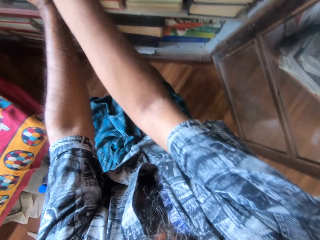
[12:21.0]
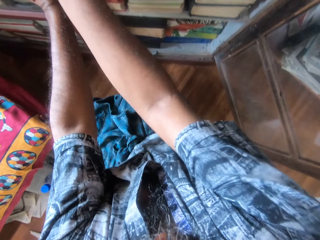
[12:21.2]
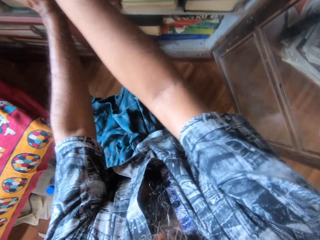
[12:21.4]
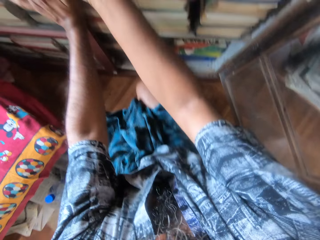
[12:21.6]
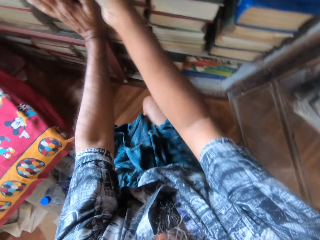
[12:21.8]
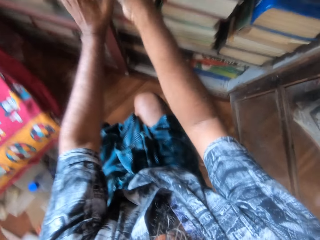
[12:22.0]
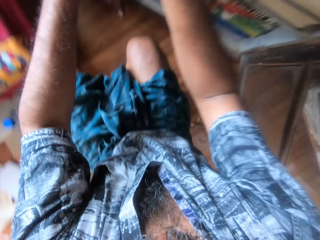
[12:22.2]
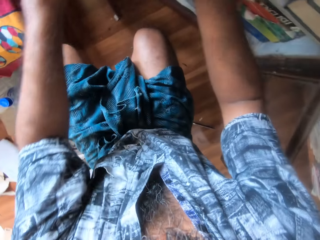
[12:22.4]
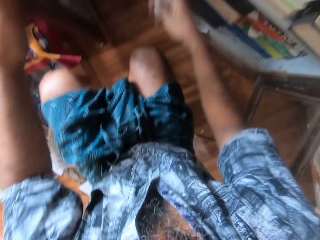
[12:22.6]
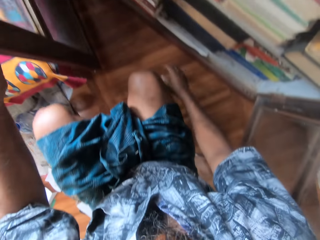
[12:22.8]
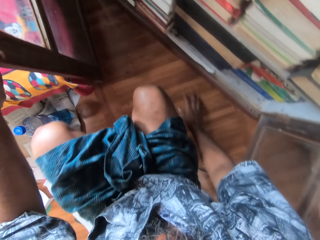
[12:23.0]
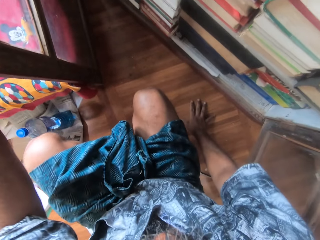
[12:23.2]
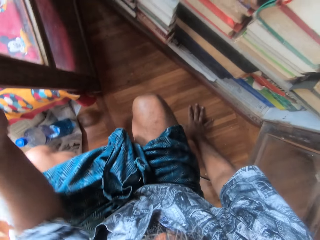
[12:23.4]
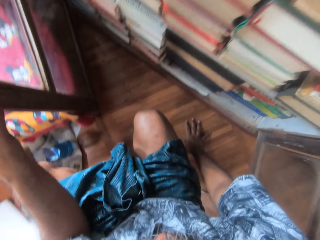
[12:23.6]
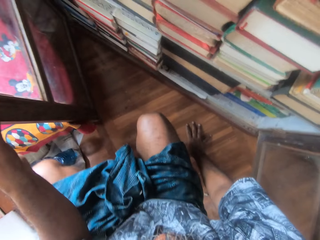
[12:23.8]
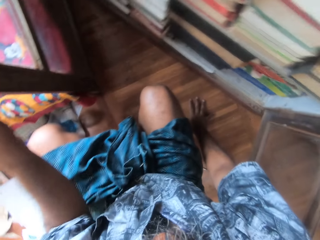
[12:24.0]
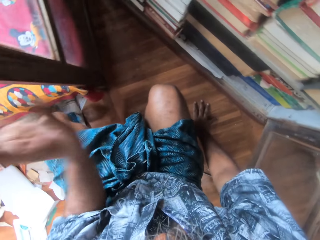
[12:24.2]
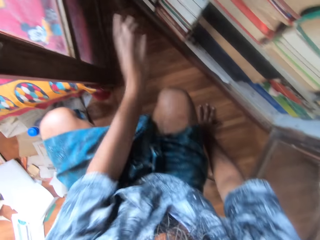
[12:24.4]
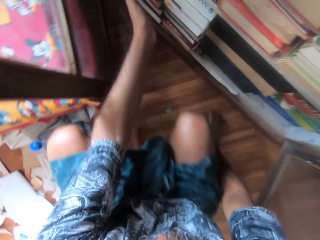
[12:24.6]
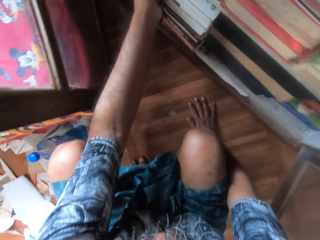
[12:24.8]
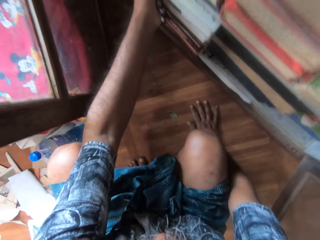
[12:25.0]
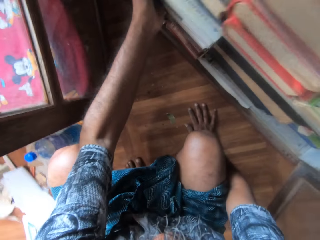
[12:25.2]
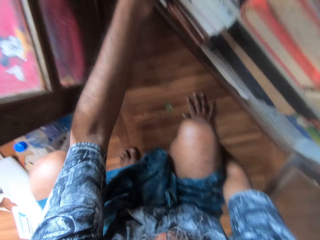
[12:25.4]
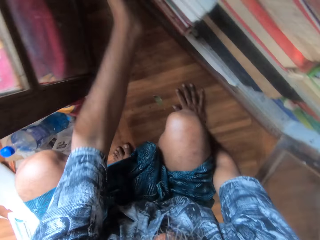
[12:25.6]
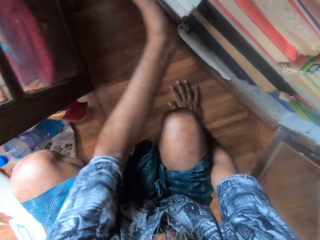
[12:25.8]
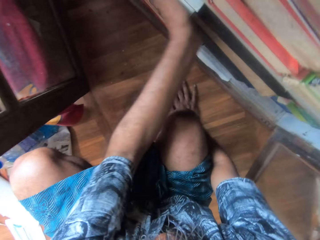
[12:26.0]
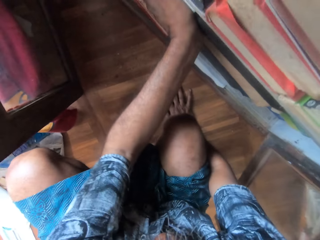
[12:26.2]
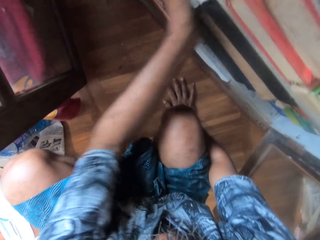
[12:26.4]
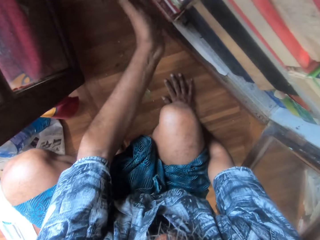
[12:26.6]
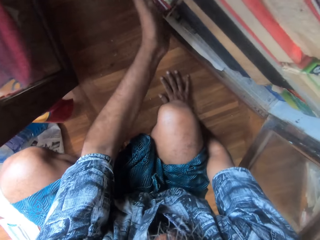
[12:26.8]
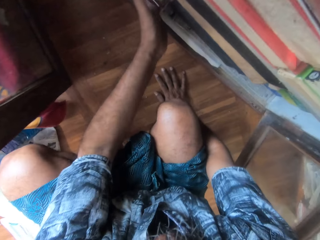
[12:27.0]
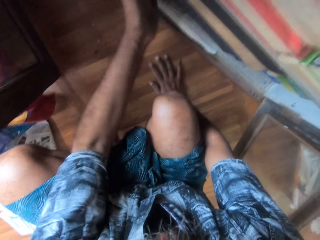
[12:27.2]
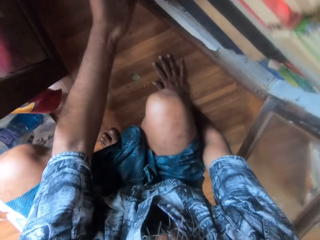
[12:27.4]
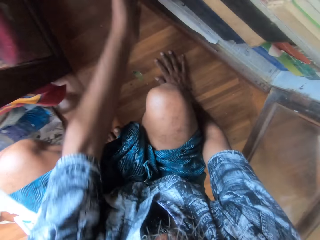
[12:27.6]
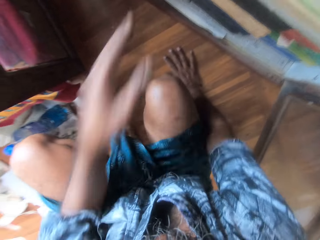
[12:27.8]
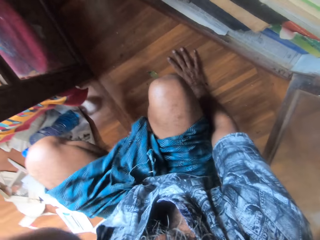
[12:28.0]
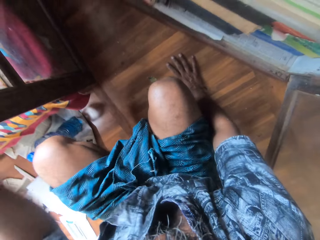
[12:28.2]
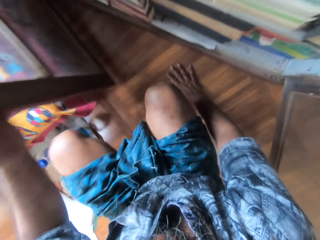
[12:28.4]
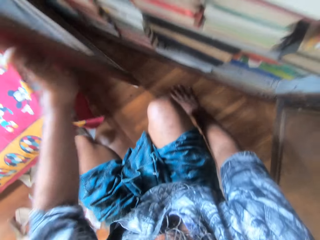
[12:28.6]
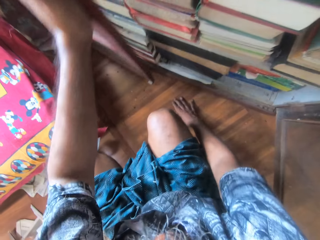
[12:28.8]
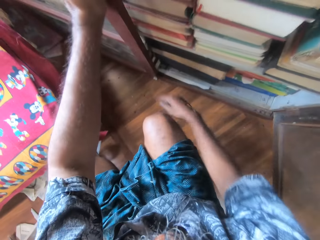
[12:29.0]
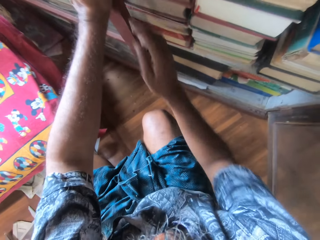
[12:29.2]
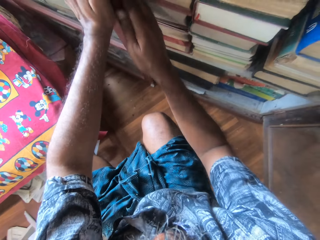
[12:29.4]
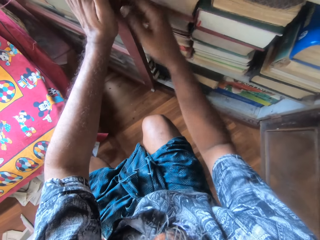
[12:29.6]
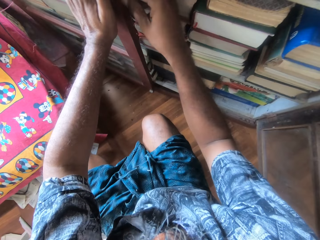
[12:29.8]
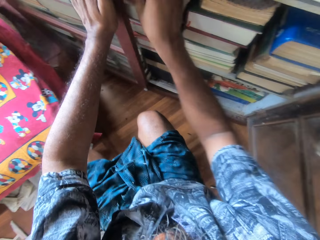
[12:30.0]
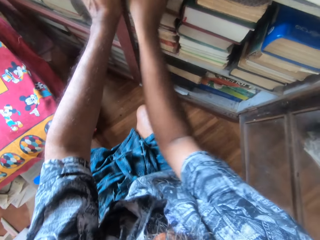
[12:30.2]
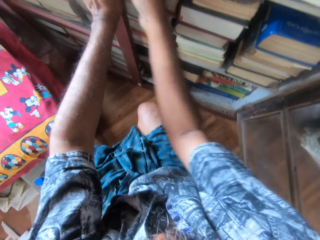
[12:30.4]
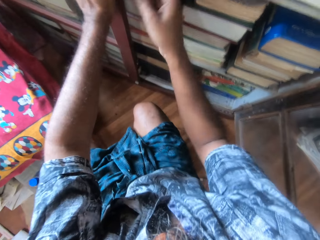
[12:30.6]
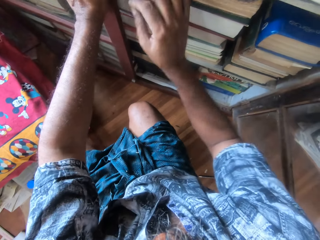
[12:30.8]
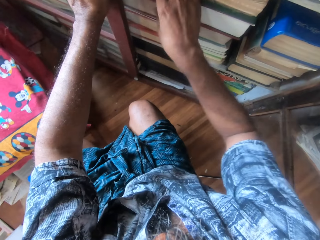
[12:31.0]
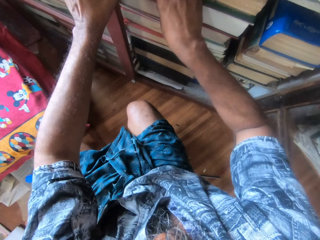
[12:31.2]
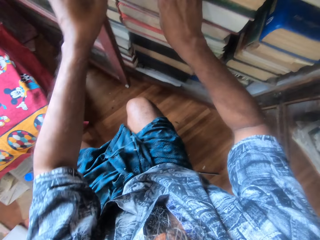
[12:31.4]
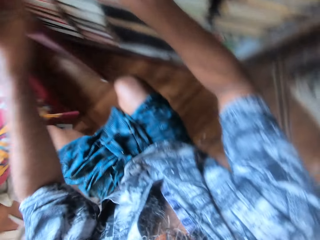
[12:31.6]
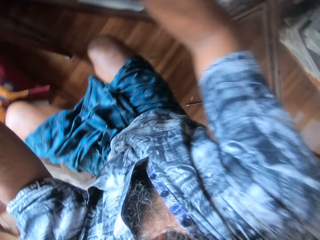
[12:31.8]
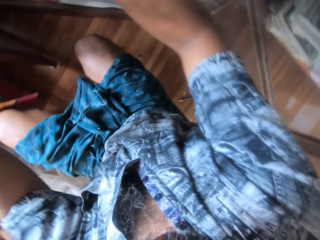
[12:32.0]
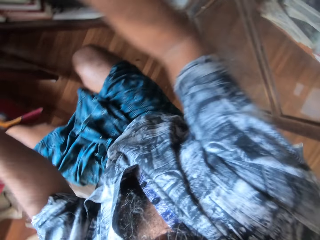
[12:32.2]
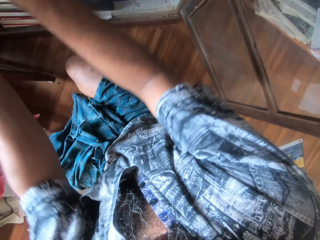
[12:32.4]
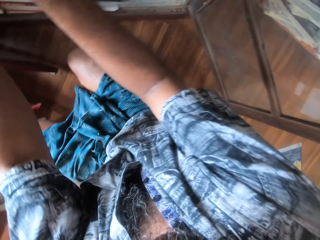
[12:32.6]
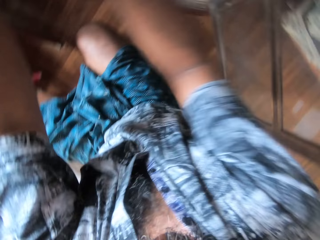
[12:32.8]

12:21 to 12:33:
The camera wearer opens the shelf door with his left hand. He adjusts some books in the shelf with his left hand. He pushes the books. He closes the door on the shelf with his left hand. He locks the shelf door. He pushes a button on the shelf's door with his right hand. He opens the shelf door with his left hand. He adjusts the books in the shelf with his hands.

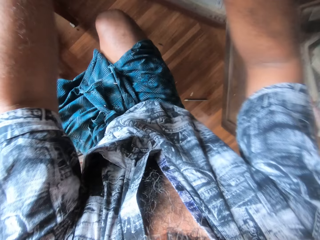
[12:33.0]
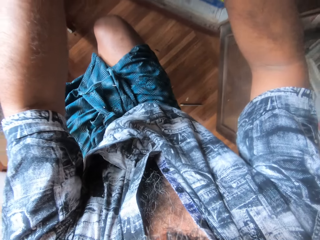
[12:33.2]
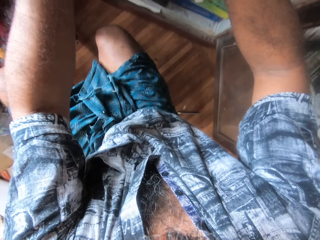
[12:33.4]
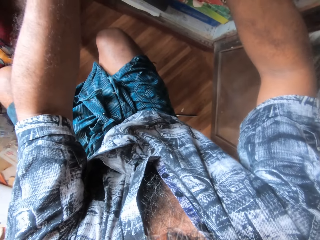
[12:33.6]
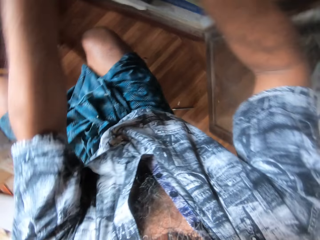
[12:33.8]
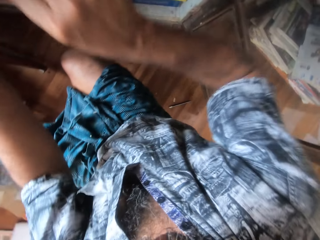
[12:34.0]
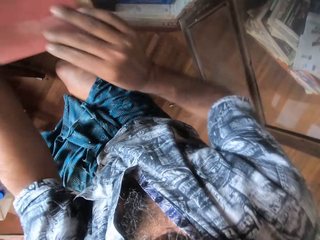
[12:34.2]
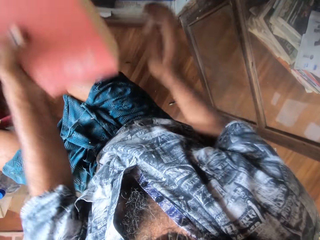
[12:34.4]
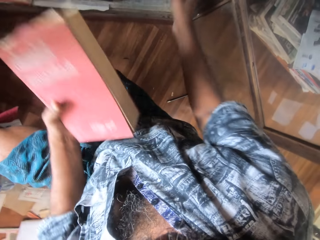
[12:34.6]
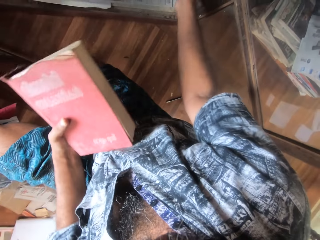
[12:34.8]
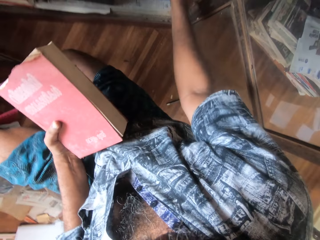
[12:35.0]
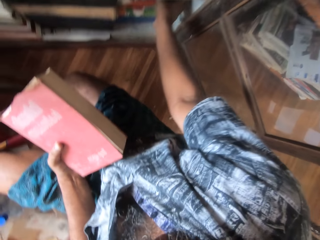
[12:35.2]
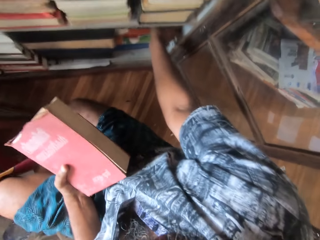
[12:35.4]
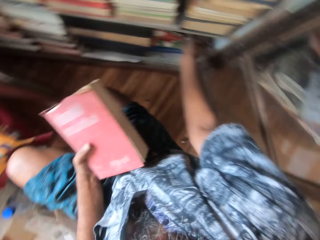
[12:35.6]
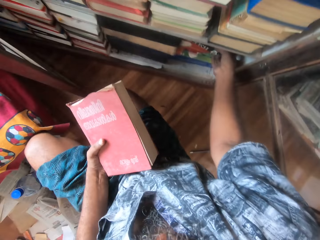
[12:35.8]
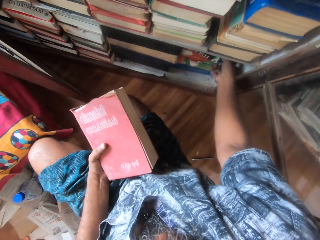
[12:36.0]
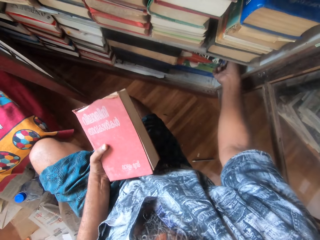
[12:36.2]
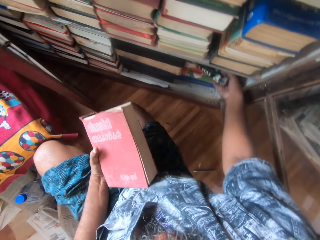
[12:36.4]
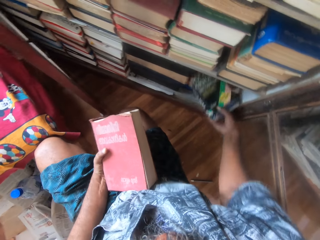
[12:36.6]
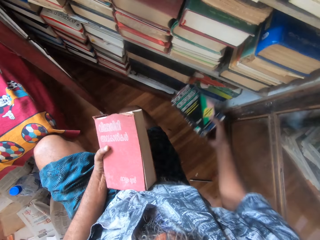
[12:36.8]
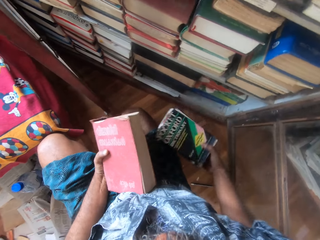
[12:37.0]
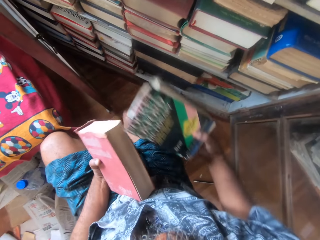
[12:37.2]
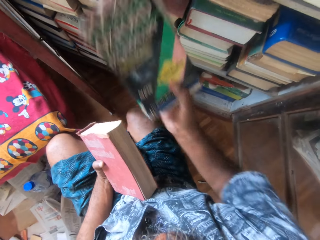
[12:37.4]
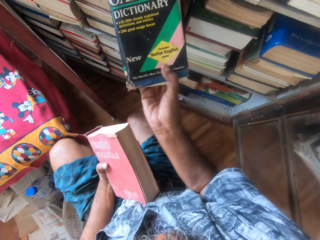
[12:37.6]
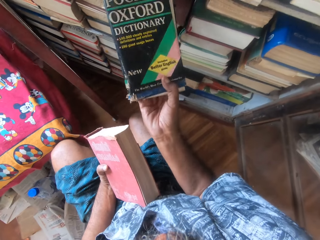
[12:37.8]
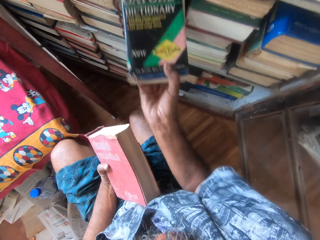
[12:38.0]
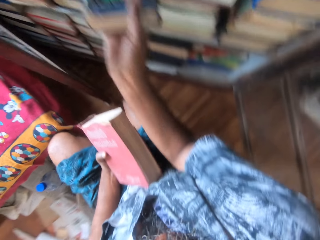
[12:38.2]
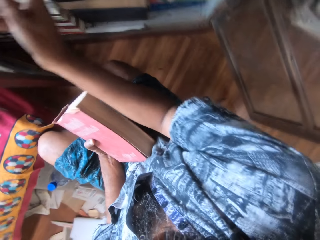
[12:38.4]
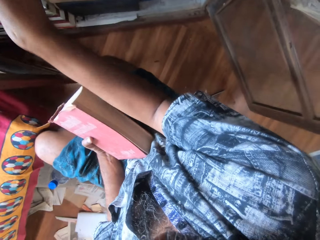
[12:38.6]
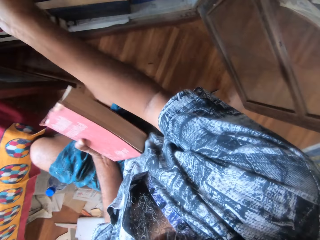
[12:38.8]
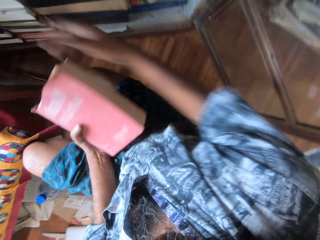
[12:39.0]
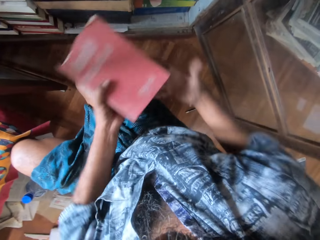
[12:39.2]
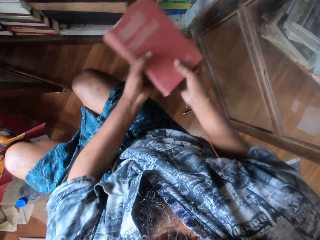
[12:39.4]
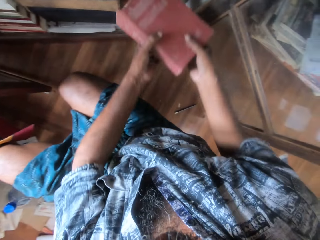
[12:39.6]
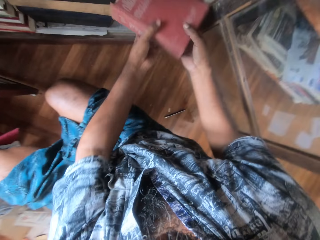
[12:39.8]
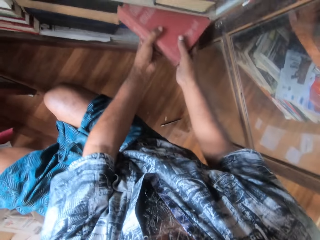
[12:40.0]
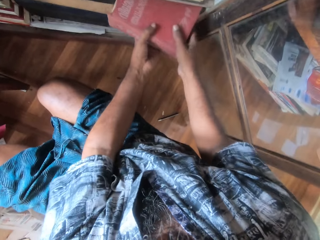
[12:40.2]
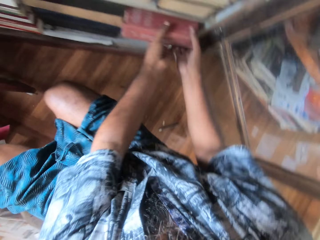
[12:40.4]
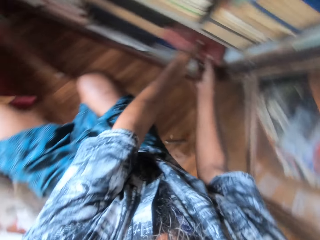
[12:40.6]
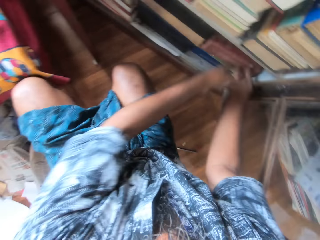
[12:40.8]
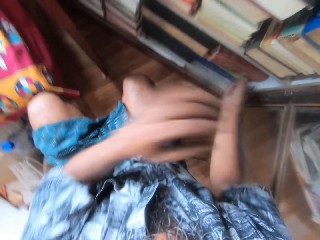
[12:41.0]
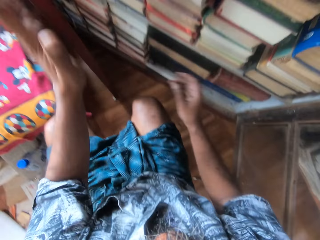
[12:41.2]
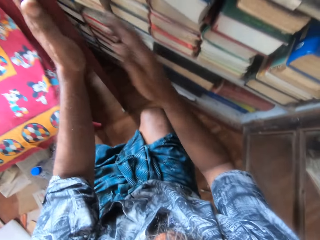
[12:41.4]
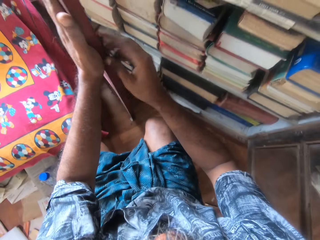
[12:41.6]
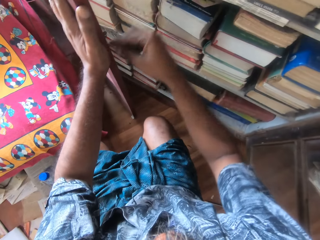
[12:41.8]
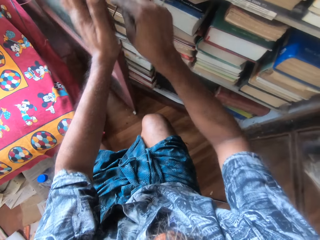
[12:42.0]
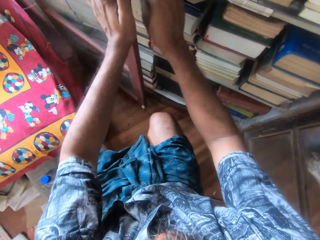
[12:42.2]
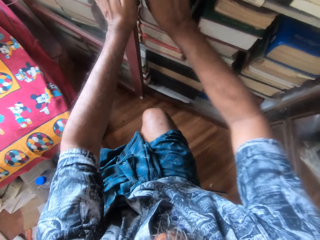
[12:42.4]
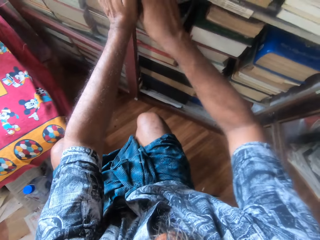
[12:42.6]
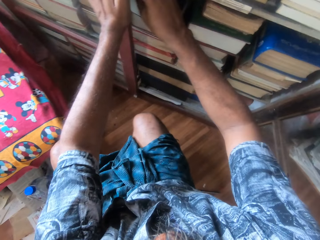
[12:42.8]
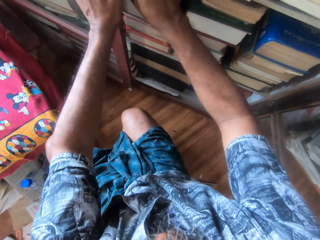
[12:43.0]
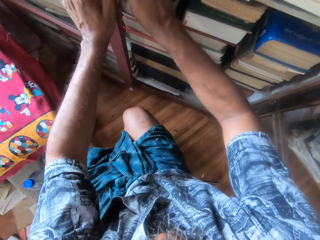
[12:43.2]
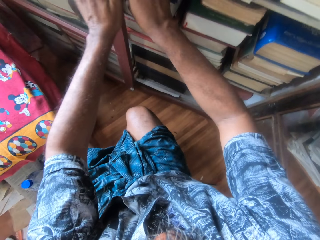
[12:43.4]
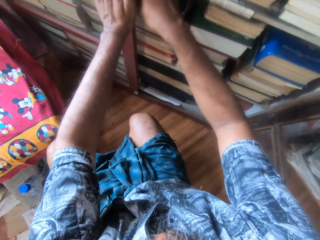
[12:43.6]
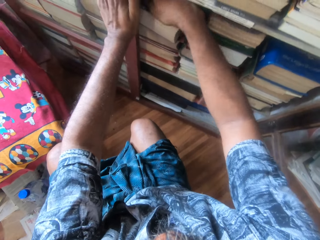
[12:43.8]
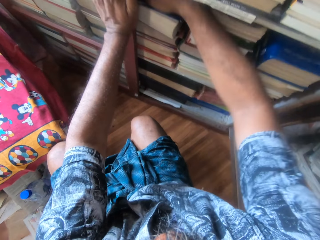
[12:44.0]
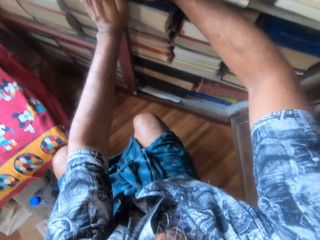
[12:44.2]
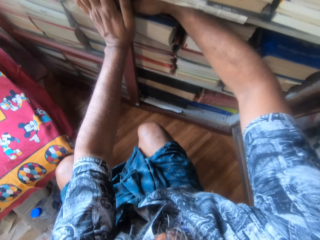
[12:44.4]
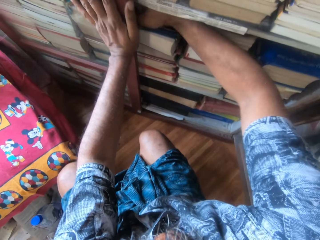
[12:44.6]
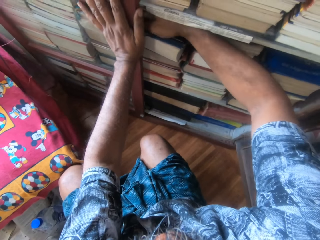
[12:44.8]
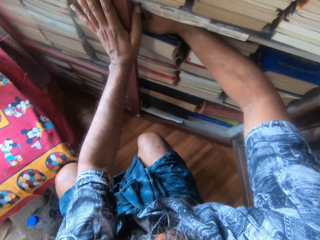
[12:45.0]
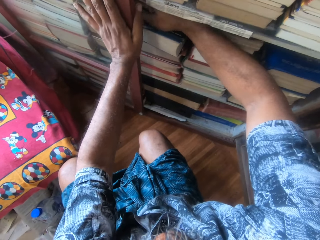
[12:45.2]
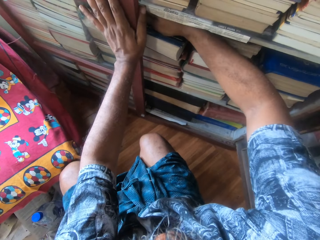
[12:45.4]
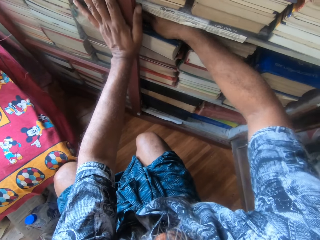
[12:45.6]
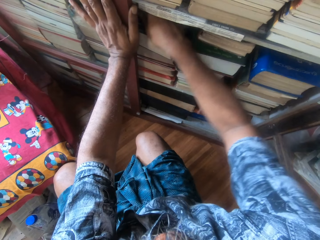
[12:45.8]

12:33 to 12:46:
The camera wearer picks a big red book from the shelf with his hands. He picks the multicolored book from the shelf with his right hand. He drops the multicolored book in the shelf with his right hand. He drops the big red book in the shelf with his hands. He closes the door on the shelf with his left hand. He pushes the button on the shelf's door with his right hand. He locks the shelf door.
